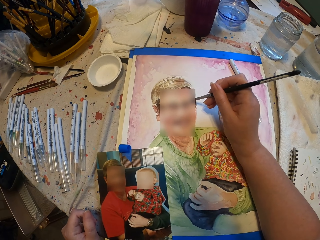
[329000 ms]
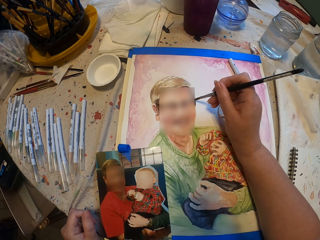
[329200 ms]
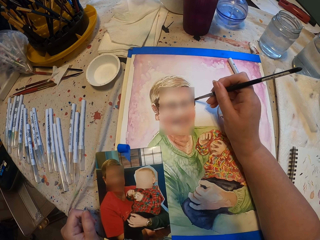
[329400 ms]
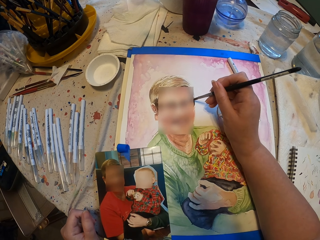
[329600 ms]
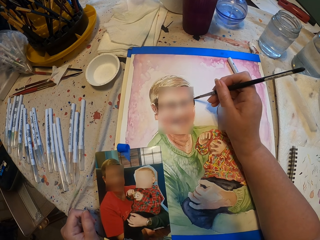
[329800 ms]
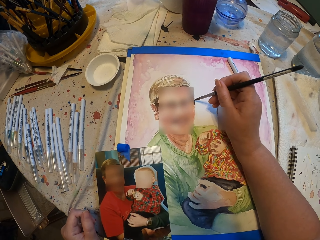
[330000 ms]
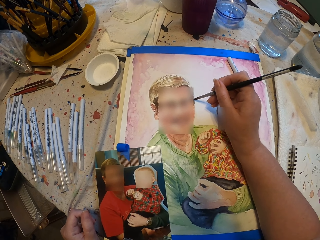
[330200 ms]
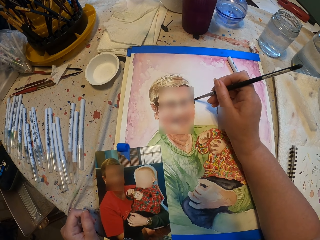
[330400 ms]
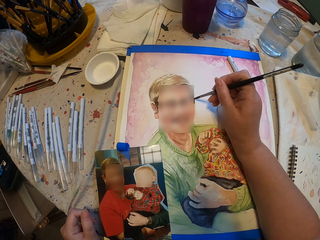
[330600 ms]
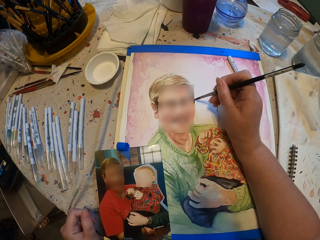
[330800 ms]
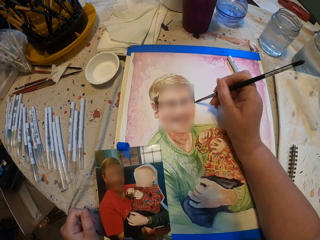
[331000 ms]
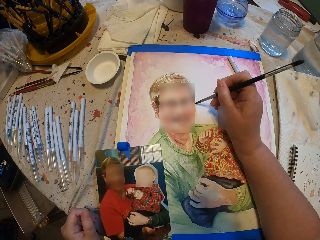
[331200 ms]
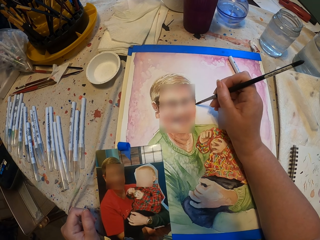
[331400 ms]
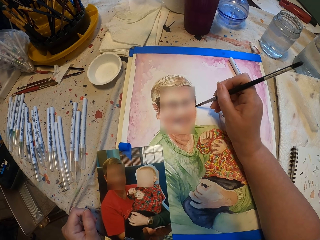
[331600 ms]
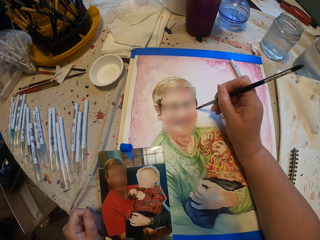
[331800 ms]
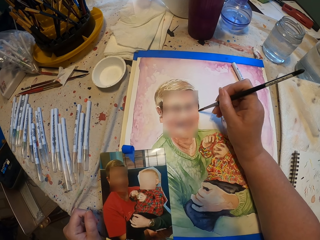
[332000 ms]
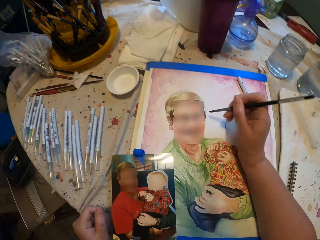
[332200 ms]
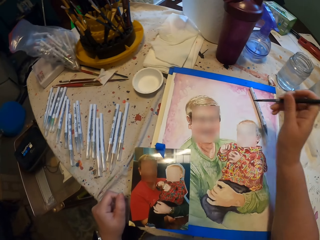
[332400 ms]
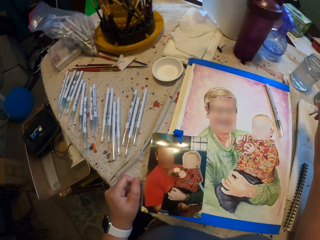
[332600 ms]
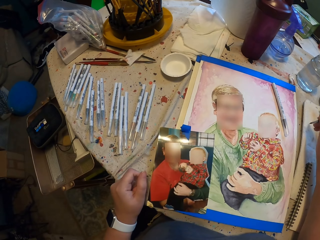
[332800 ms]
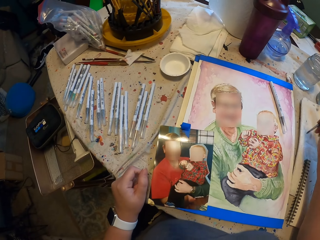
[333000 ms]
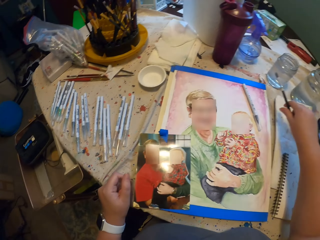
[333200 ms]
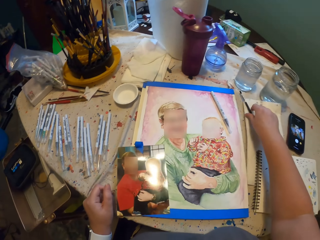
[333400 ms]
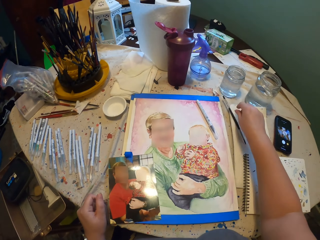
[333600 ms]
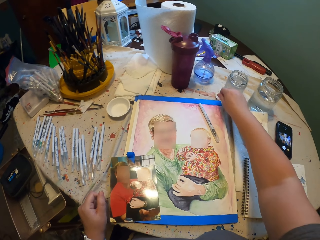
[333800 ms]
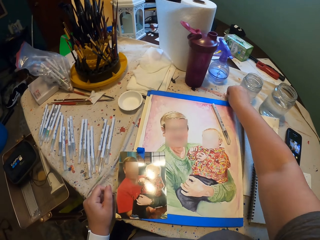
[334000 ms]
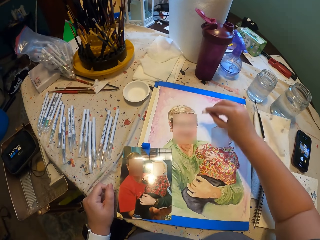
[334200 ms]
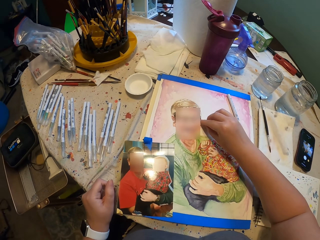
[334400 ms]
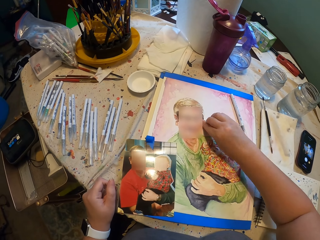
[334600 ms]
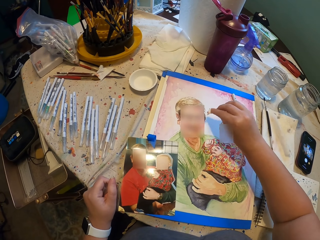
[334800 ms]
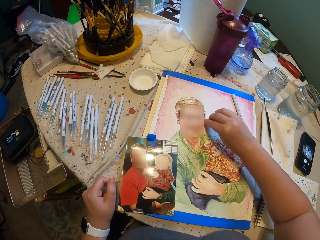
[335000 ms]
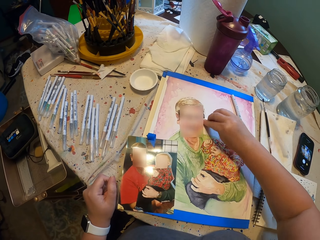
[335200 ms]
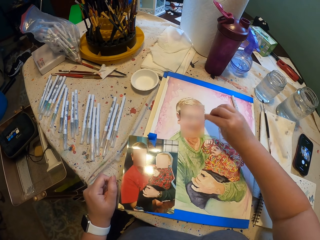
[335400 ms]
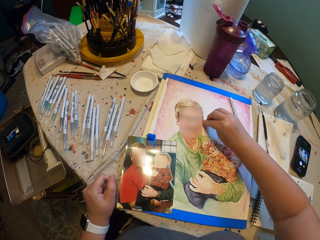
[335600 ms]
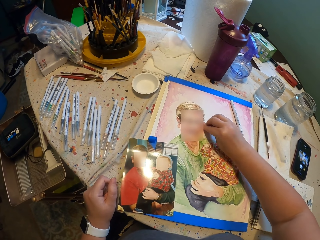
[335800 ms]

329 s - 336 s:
The camera wearer paints the wall art. They move the painting pen on the paper. They put the paint brush down. They take a wet wipe tissue or paper. They wipe the paint with the paper.

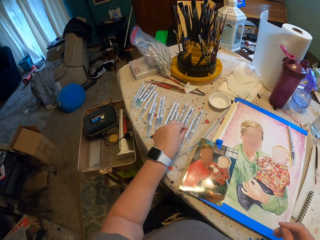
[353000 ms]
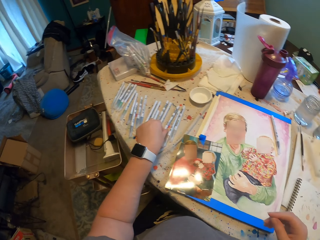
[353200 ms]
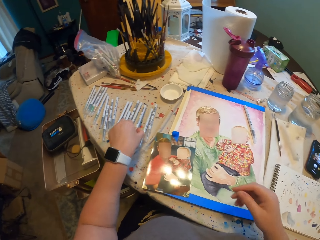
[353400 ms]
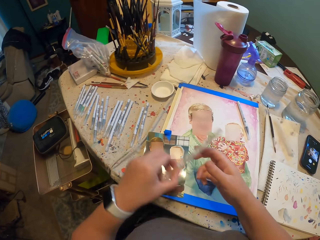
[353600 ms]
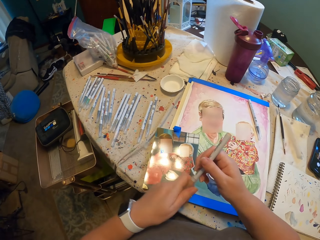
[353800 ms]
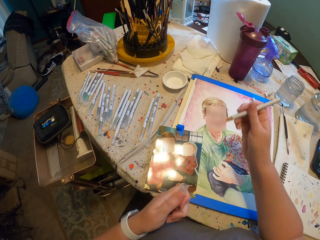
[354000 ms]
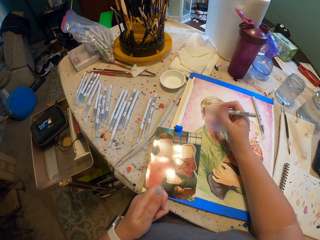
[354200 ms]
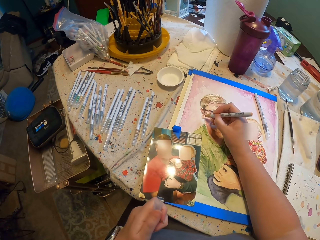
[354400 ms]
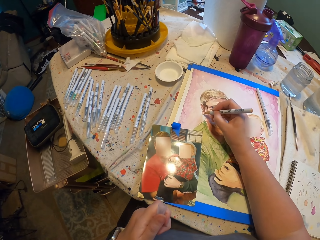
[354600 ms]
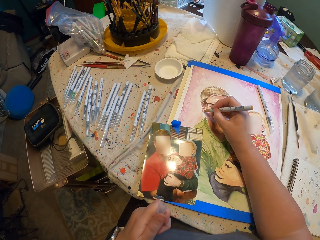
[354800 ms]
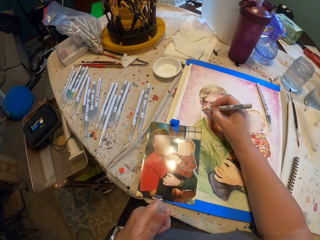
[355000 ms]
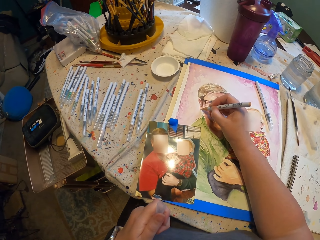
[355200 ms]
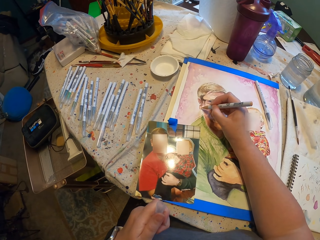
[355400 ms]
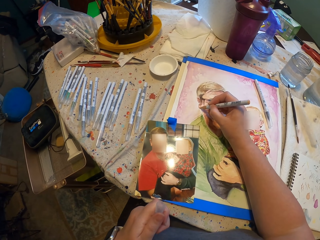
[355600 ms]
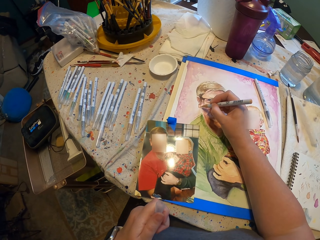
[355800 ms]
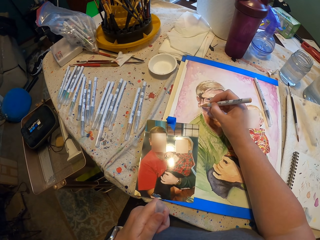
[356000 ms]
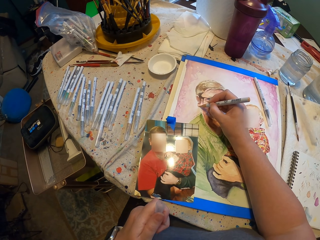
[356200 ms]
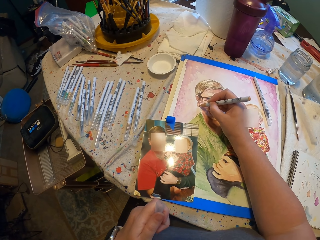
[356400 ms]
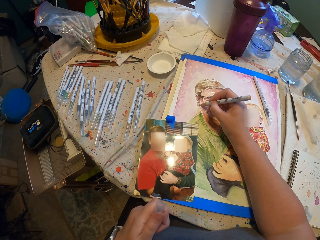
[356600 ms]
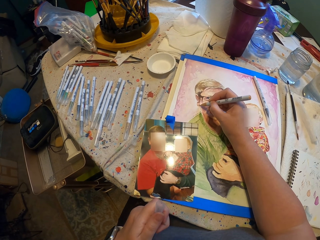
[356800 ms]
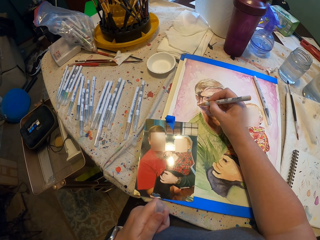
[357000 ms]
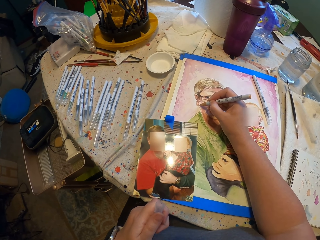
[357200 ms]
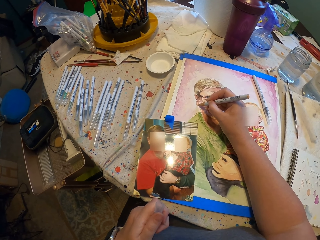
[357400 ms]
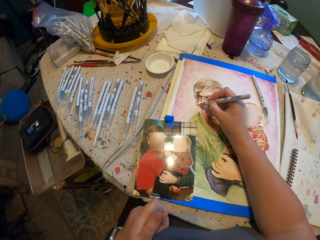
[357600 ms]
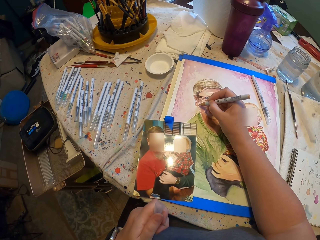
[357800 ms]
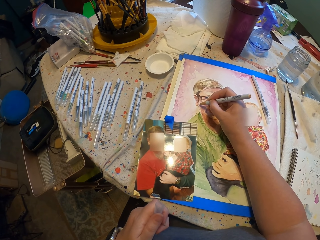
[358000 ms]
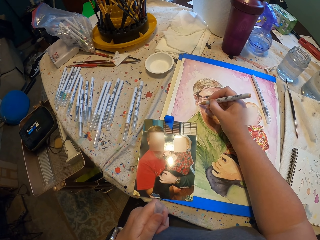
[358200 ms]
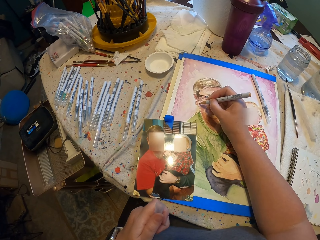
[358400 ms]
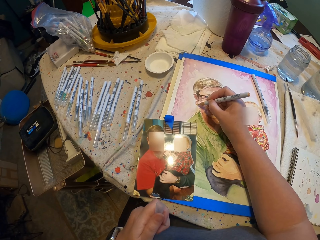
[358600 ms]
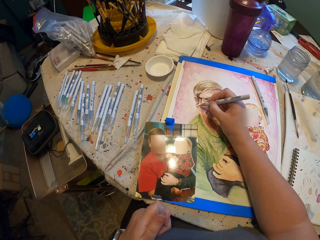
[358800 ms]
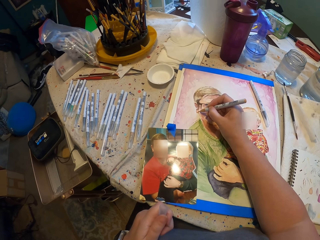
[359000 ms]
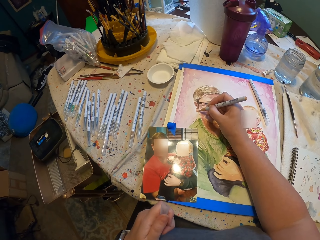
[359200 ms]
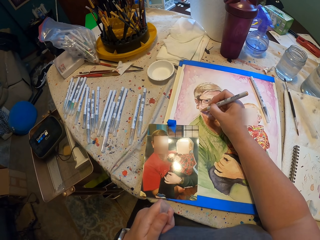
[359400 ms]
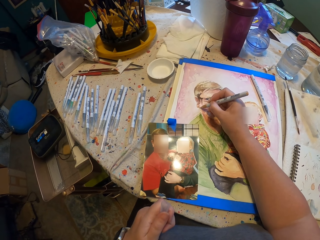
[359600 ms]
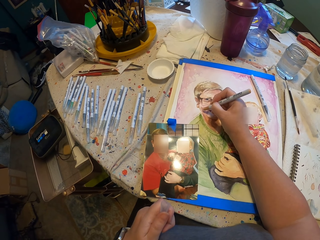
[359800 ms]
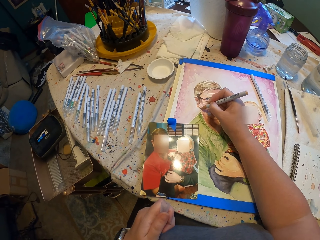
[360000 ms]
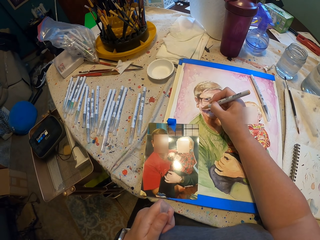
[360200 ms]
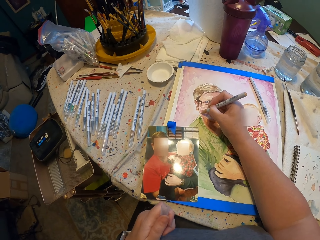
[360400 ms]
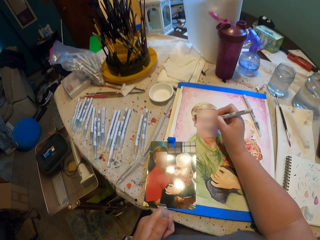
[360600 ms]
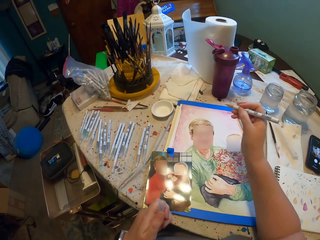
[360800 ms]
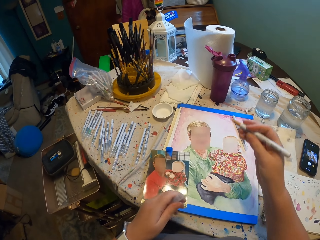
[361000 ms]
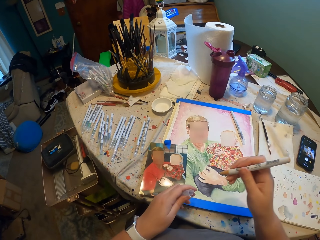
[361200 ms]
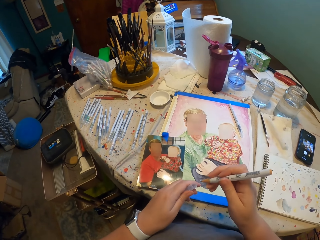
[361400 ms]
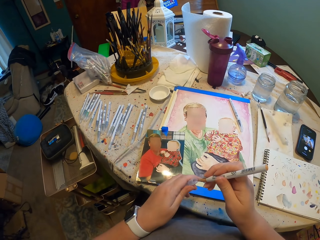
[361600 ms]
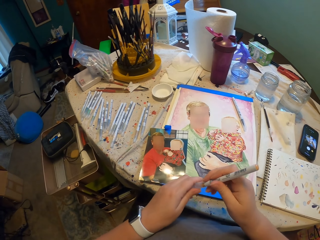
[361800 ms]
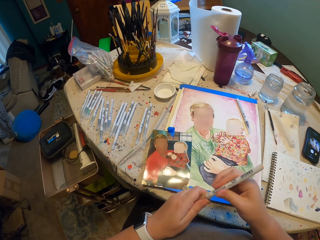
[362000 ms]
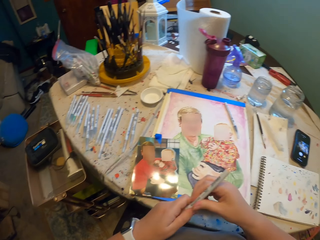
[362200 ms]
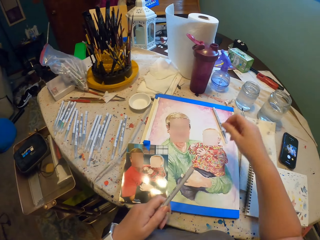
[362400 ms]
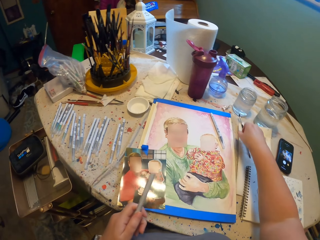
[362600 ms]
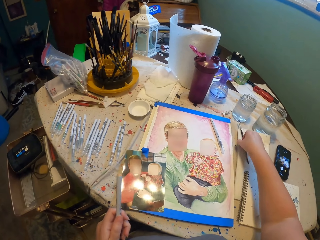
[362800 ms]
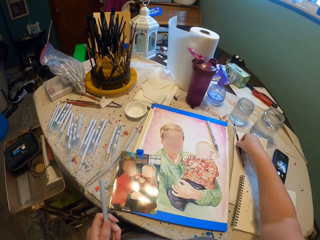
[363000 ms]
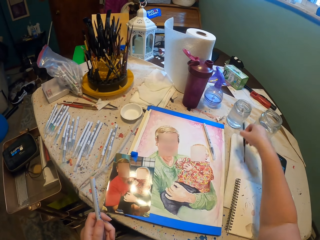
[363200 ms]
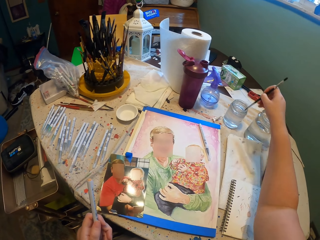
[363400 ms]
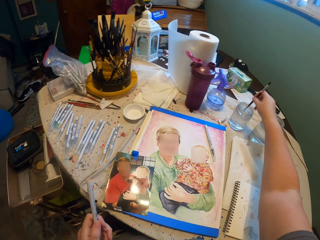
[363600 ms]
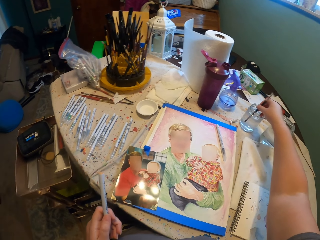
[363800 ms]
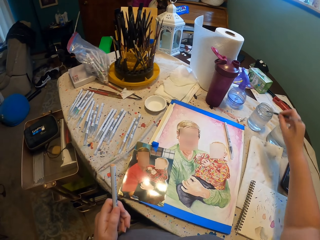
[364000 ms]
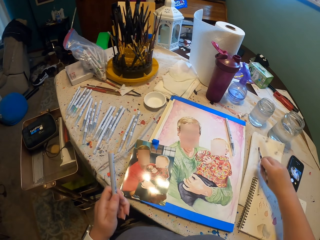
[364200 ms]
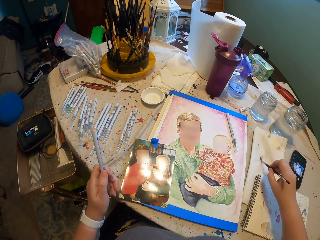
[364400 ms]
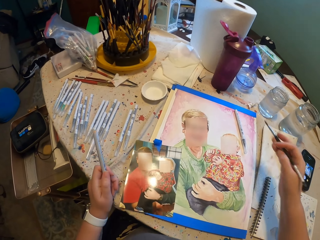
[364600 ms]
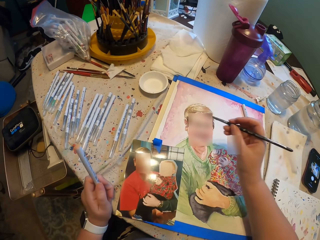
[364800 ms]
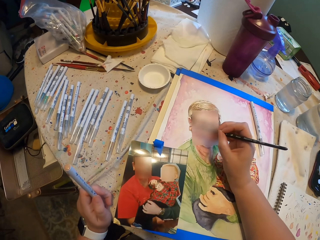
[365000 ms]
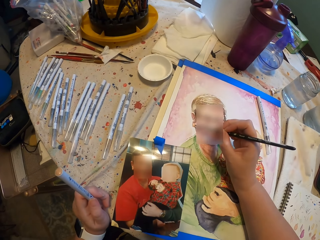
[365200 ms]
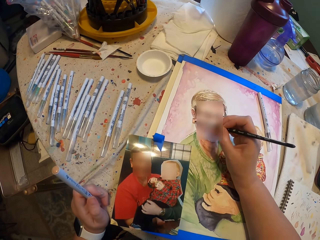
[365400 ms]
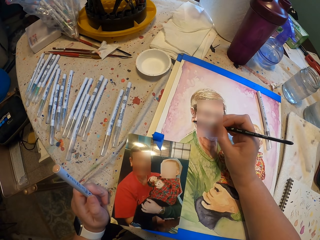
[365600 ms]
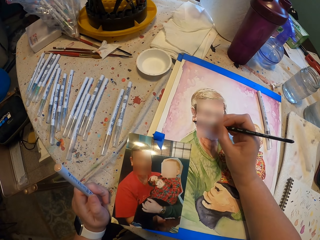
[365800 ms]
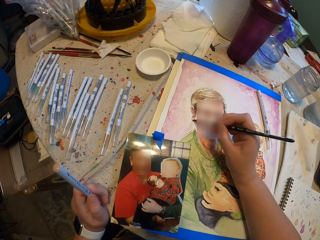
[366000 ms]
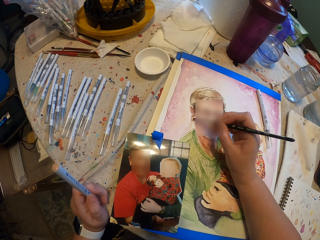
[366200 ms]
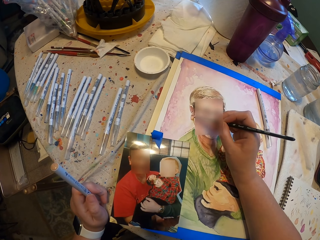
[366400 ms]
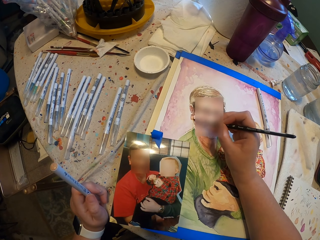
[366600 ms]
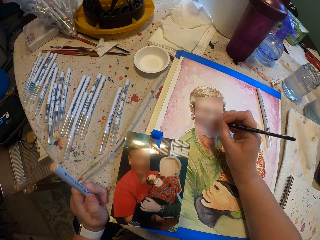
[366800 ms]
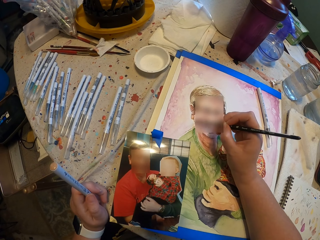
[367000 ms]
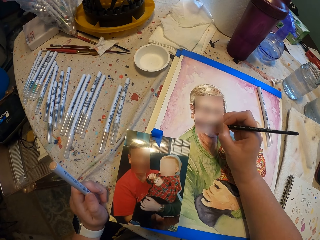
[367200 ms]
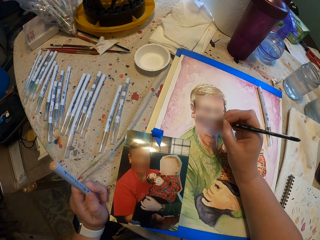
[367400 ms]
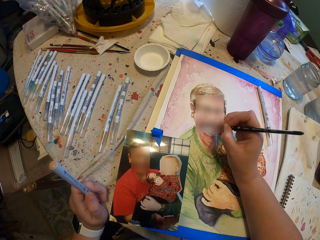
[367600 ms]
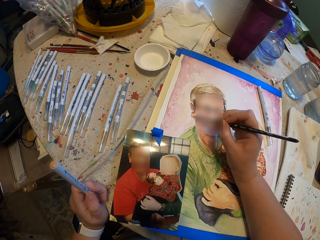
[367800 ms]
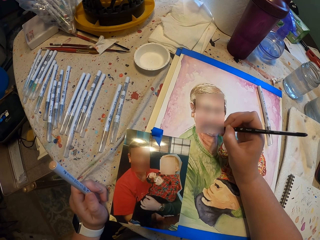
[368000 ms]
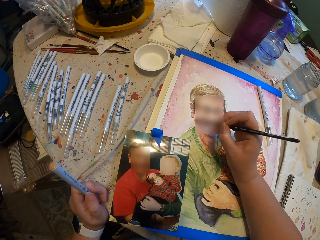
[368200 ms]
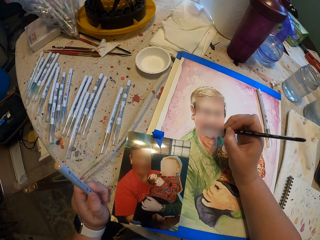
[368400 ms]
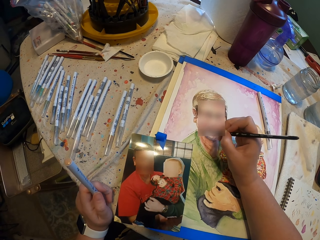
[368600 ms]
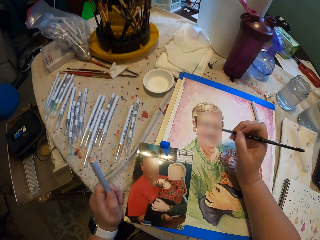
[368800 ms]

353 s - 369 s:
The camera wearer takes another art pen. They open the art pen and draw the wall art. They close the art pen. They take the paint brush or painting pen and dip the brush in water. They move the painting pen on the paper. They paint the wall art.
